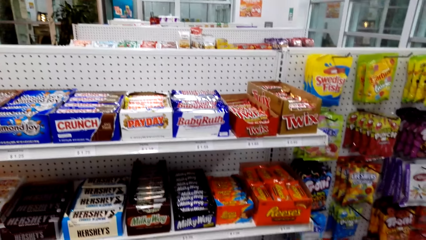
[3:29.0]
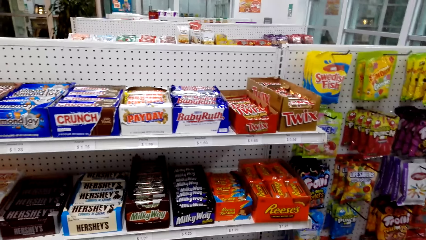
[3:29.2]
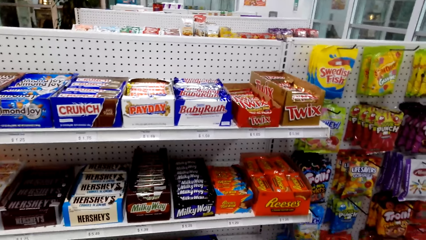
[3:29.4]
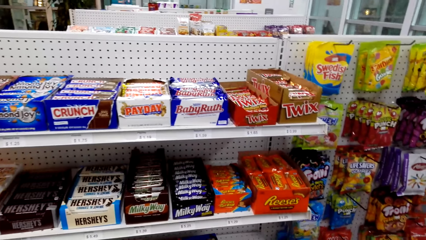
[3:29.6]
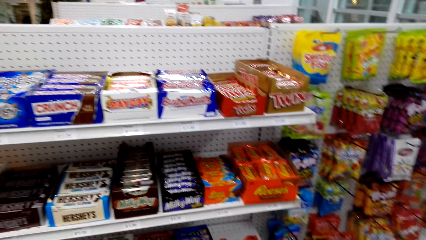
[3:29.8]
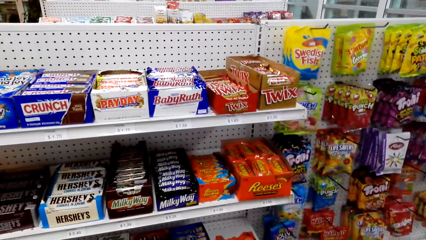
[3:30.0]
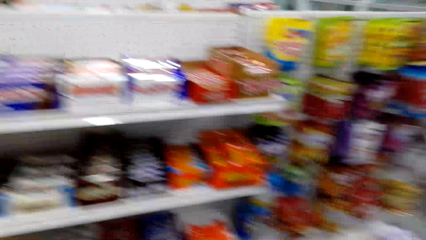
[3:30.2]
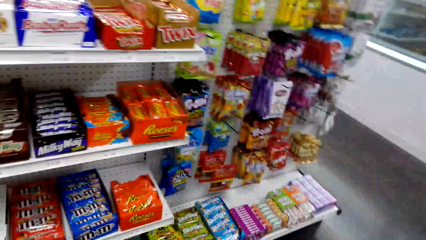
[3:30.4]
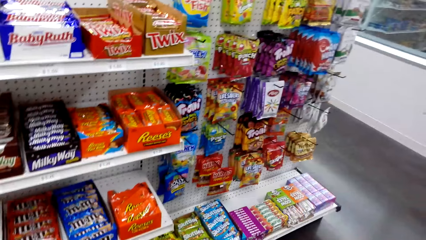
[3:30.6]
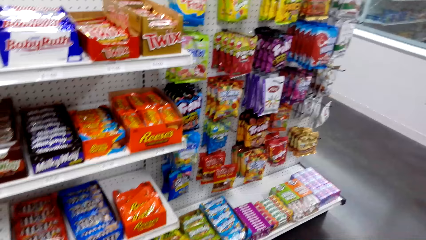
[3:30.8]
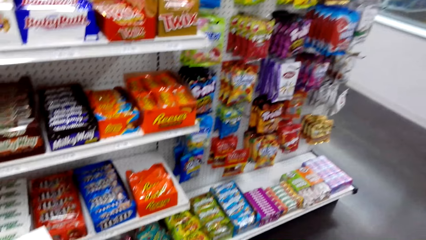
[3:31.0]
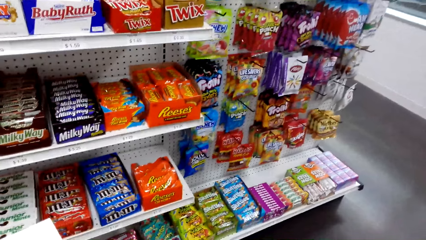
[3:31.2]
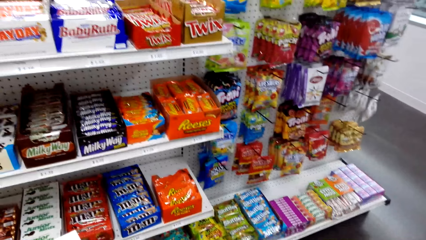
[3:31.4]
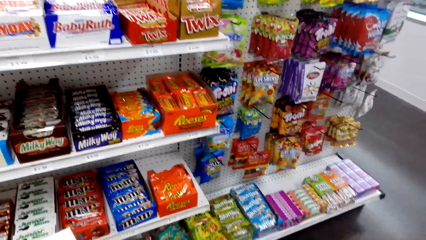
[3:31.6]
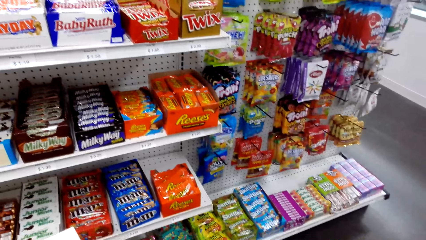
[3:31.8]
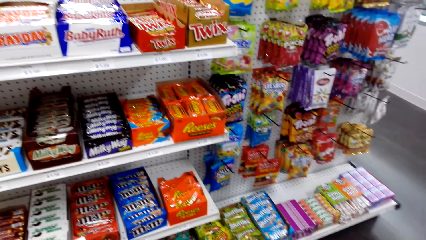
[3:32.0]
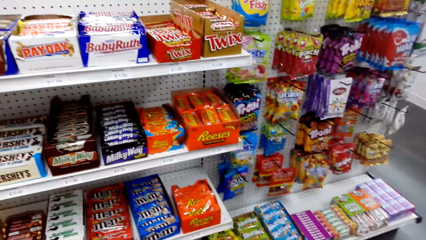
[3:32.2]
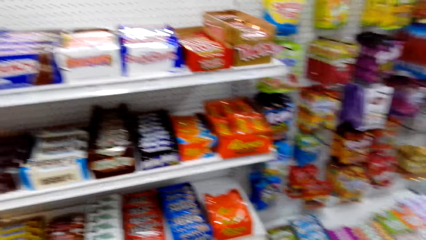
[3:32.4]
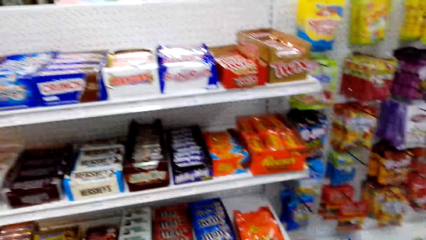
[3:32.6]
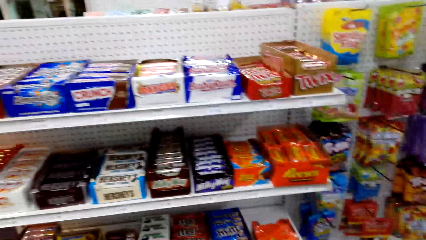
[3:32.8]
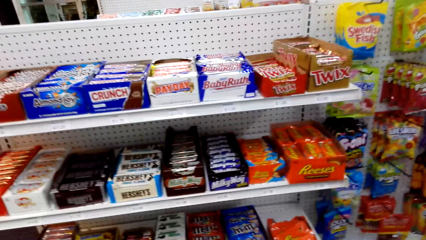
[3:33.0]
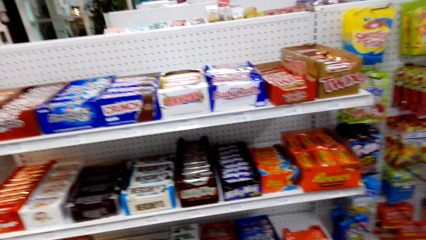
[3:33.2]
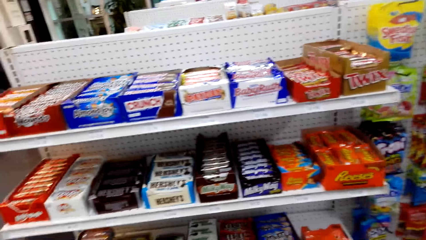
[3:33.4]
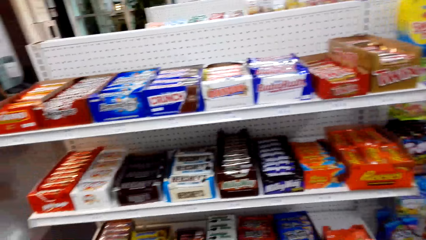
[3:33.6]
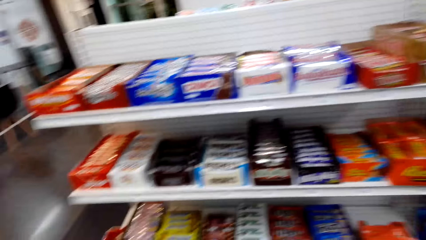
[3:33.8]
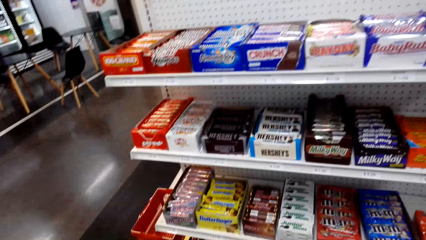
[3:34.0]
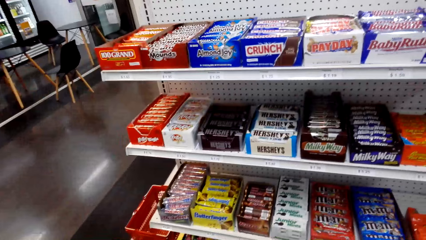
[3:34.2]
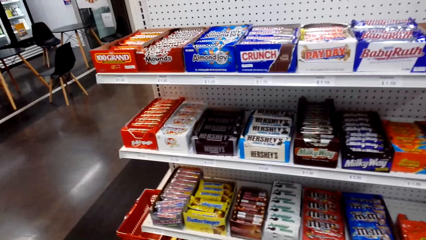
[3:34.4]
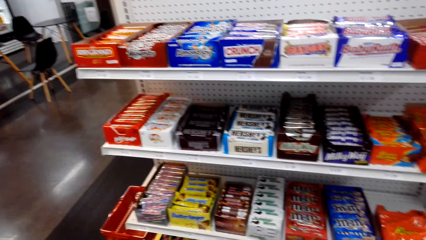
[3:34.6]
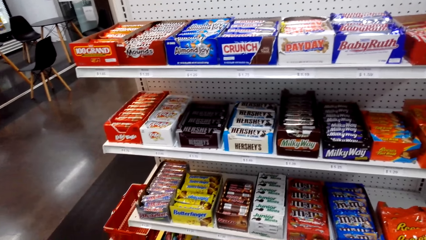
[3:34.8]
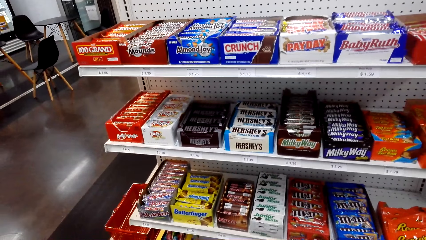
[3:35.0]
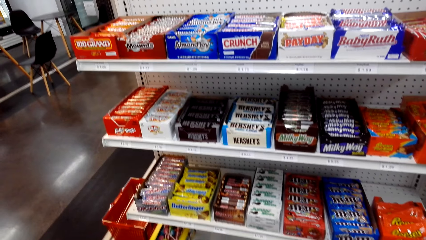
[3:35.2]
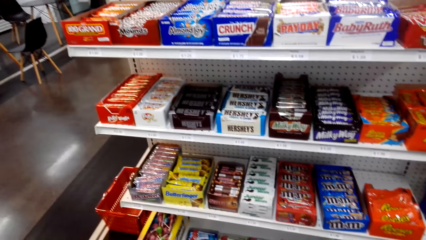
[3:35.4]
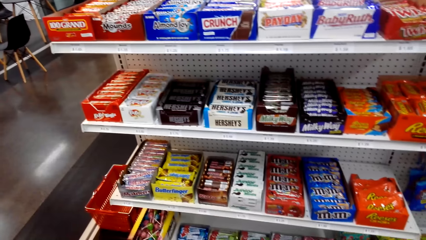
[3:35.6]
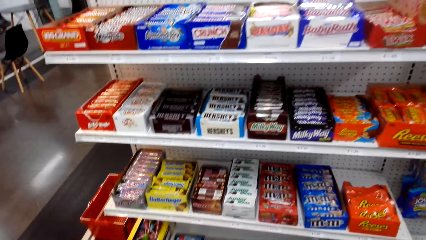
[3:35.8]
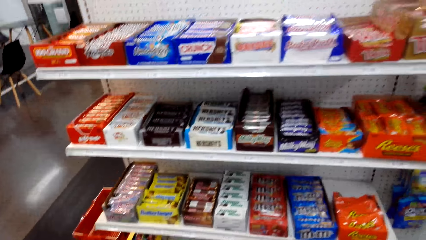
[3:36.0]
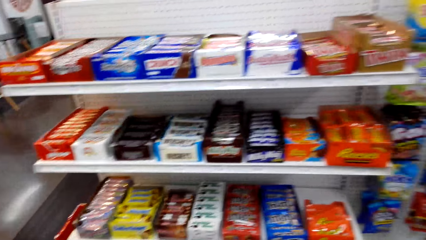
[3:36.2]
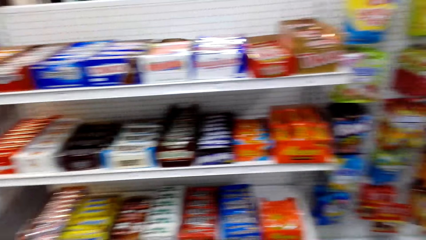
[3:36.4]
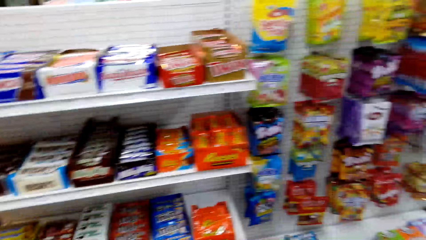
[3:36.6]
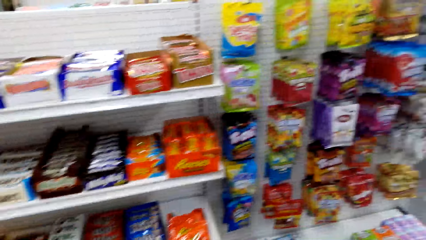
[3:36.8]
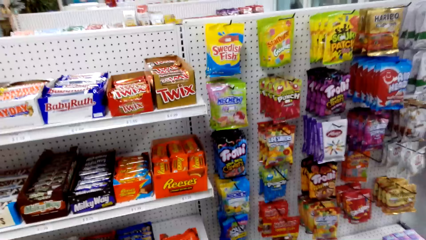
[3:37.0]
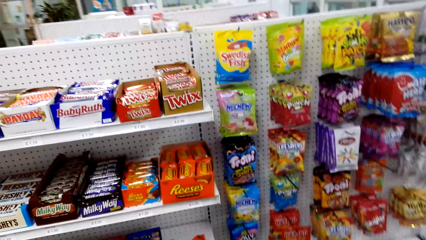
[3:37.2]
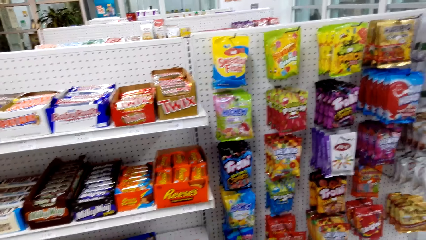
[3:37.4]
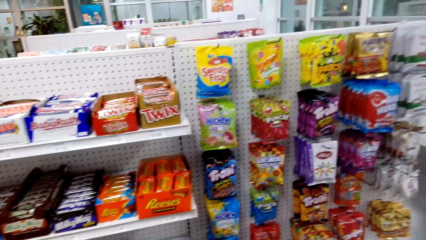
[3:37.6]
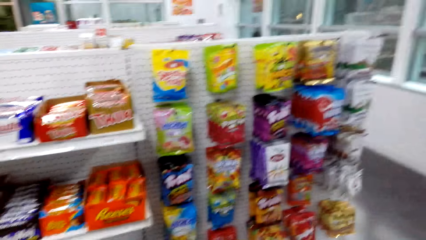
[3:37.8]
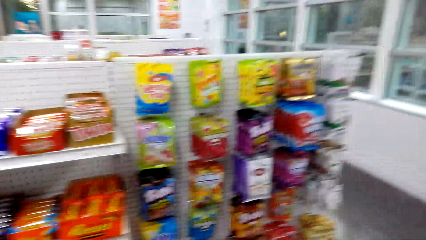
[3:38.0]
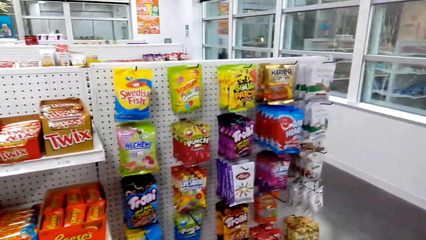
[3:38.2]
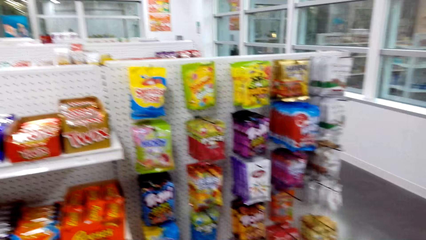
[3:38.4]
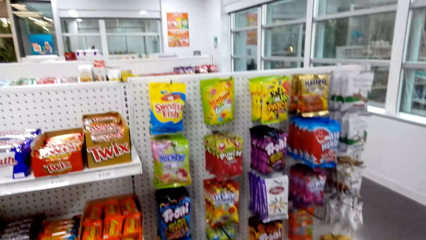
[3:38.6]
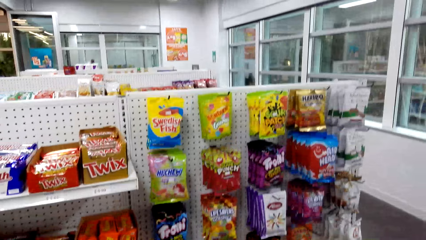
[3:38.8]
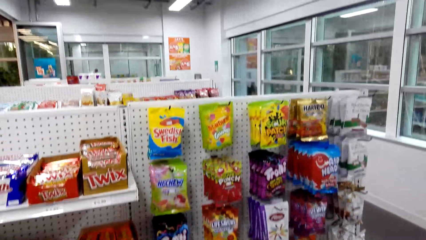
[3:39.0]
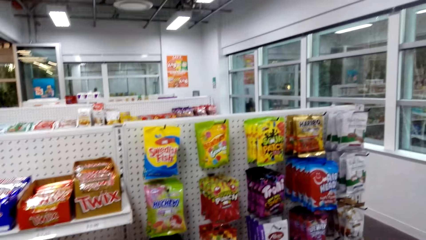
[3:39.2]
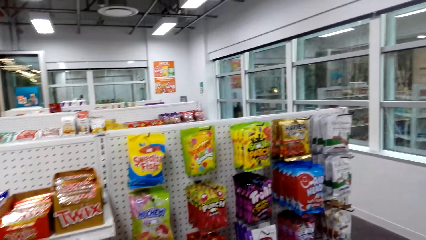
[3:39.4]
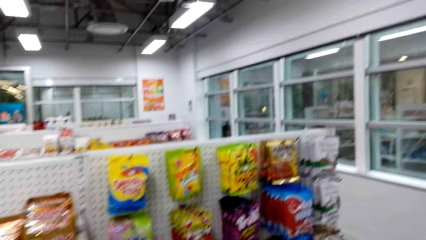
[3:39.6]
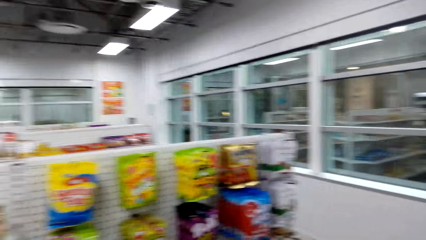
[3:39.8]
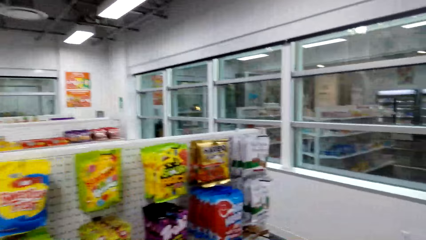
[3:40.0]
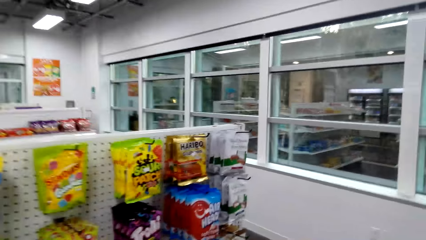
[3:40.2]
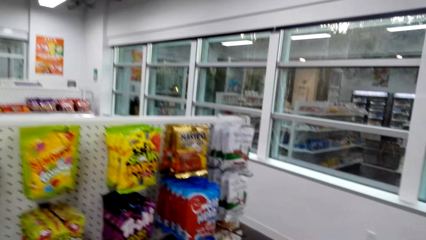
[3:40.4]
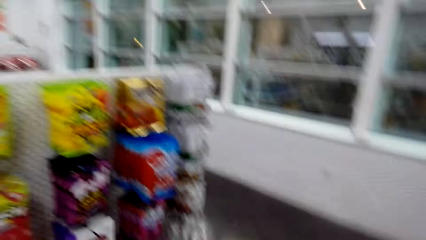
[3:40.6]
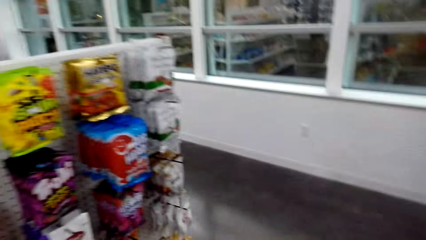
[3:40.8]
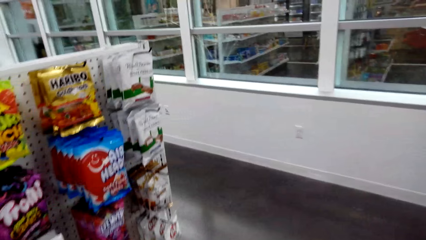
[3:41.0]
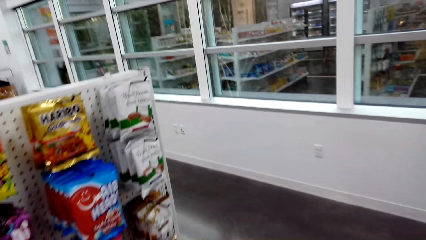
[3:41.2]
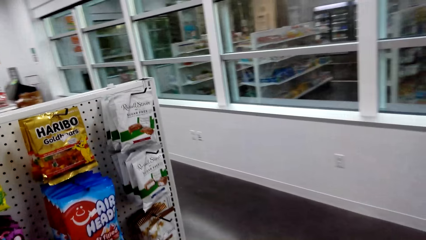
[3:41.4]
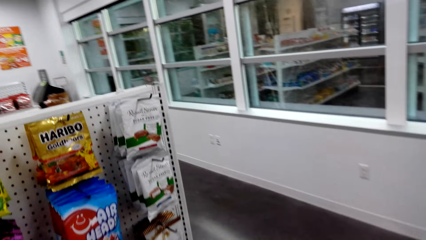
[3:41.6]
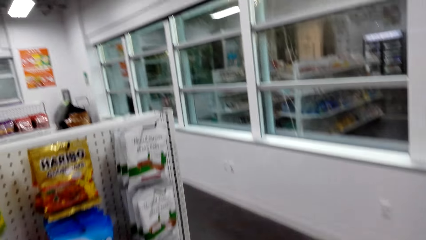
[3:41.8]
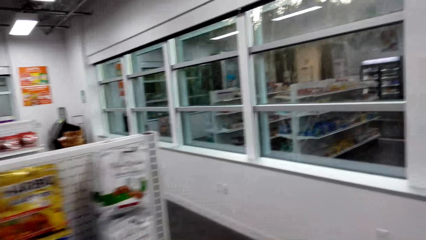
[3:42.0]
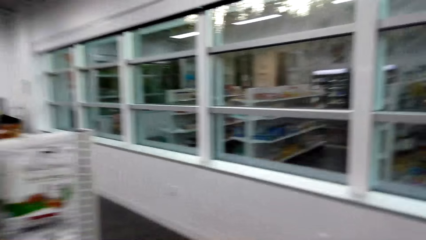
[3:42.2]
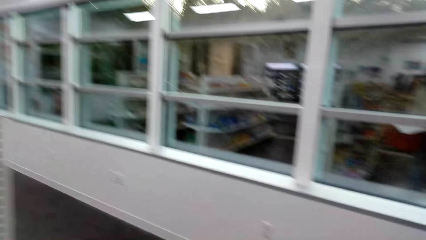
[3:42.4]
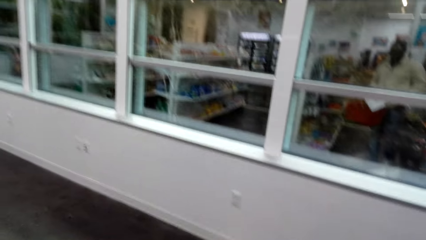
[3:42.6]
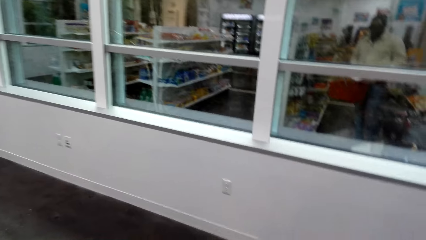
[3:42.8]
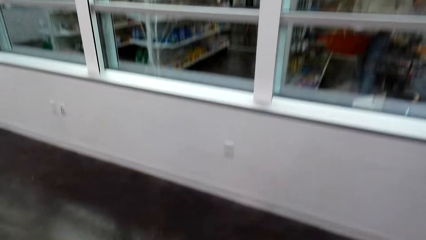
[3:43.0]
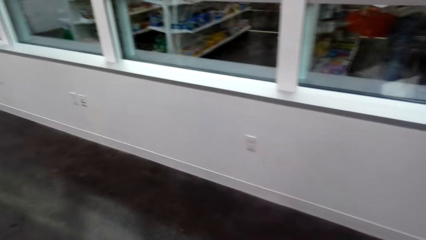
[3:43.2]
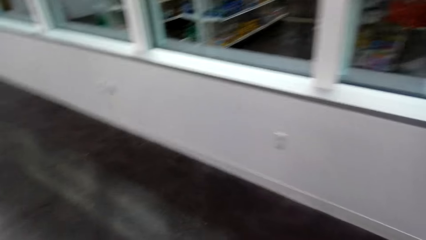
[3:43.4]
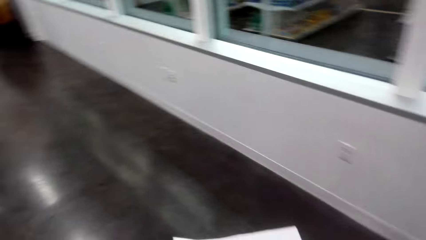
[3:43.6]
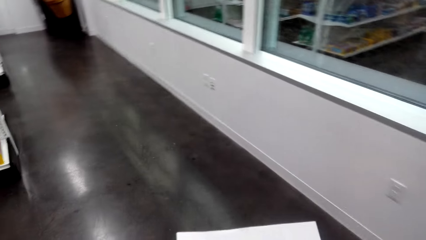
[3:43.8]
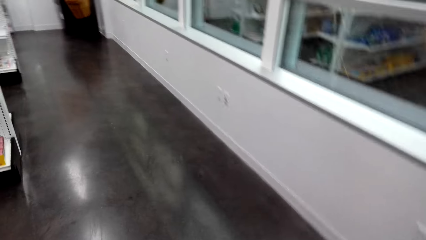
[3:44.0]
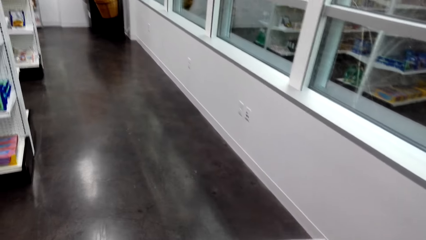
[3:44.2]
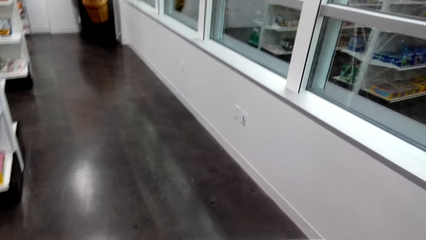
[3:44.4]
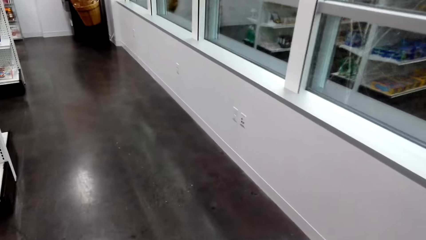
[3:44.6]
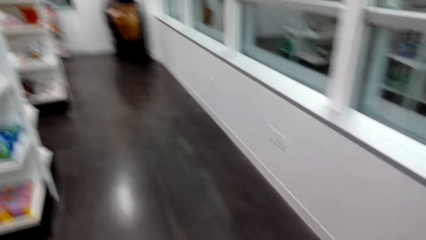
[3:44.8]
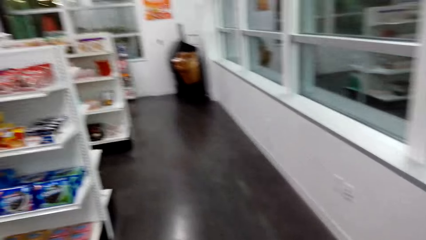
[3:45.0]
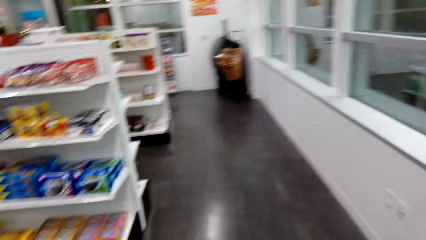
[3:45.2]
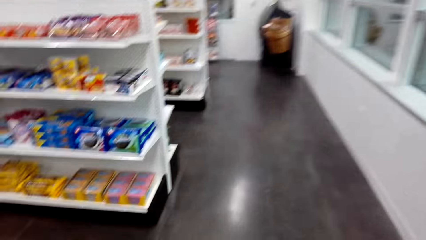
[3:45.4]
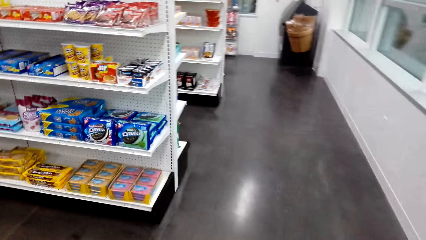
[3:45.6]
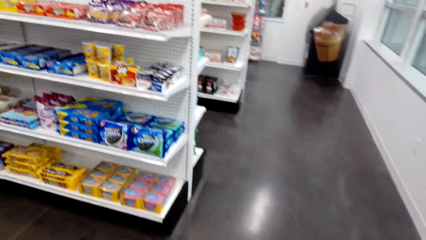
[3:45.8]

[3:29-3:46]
The camera wearer walks around in the supermarket.
